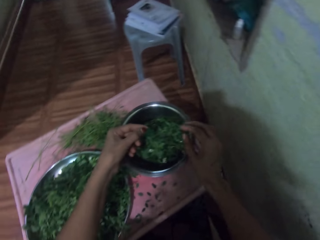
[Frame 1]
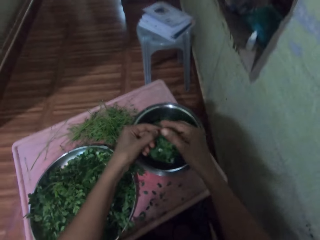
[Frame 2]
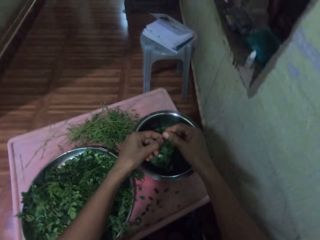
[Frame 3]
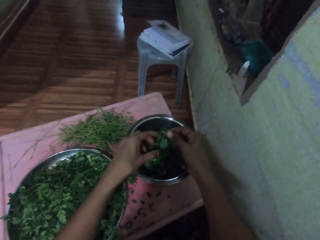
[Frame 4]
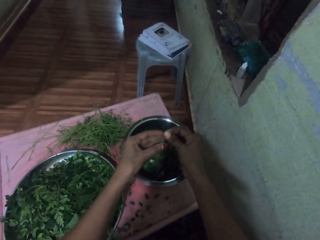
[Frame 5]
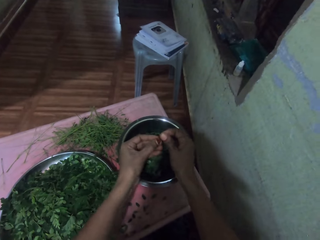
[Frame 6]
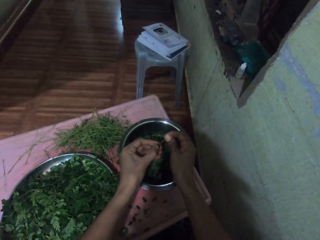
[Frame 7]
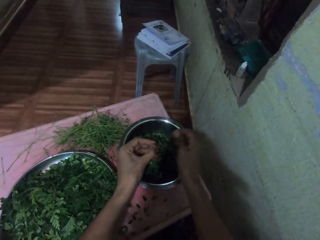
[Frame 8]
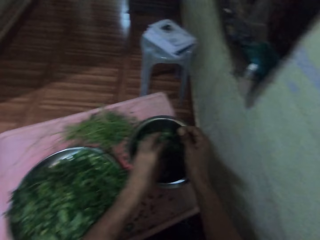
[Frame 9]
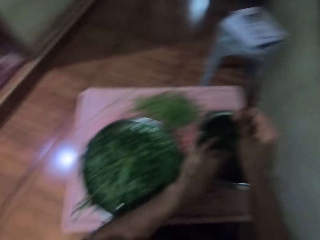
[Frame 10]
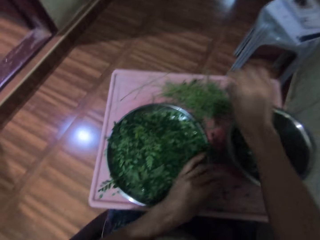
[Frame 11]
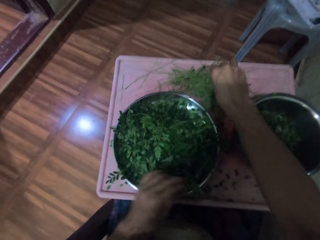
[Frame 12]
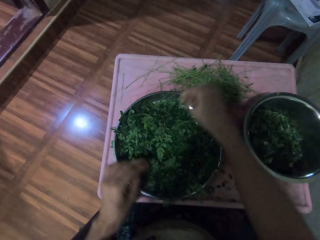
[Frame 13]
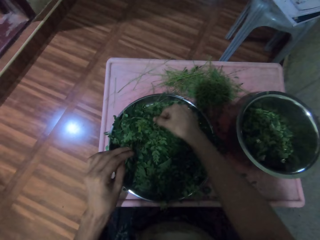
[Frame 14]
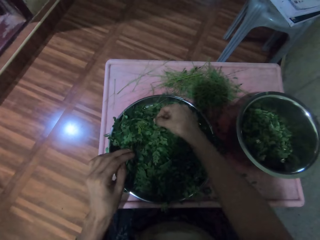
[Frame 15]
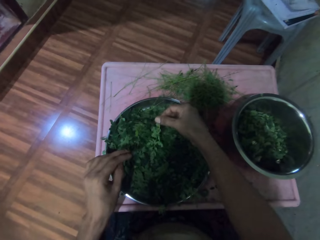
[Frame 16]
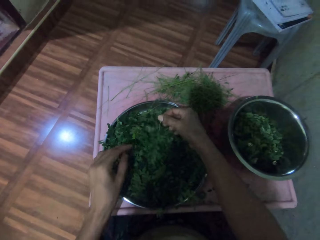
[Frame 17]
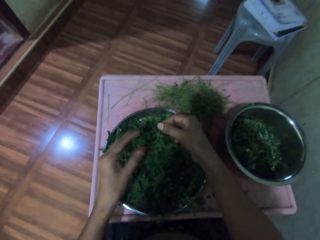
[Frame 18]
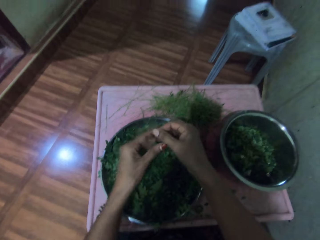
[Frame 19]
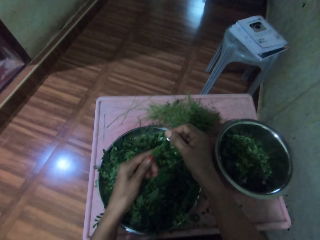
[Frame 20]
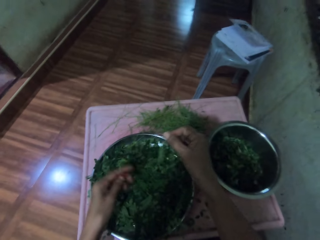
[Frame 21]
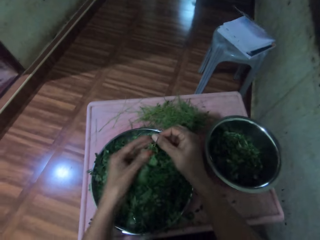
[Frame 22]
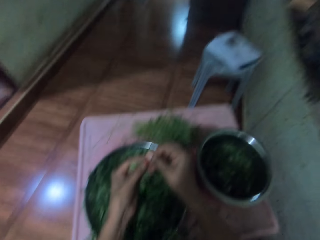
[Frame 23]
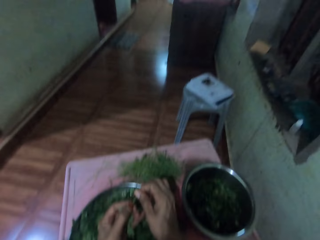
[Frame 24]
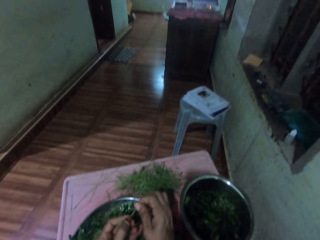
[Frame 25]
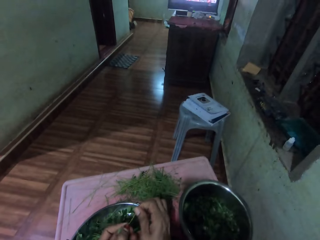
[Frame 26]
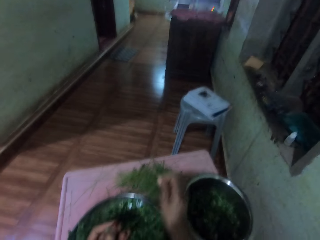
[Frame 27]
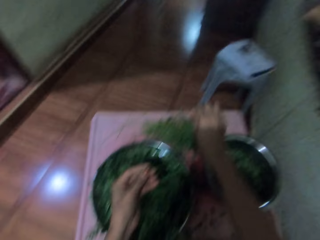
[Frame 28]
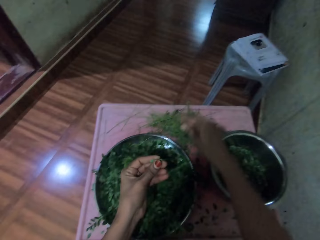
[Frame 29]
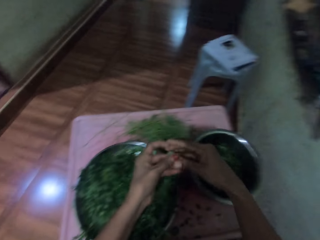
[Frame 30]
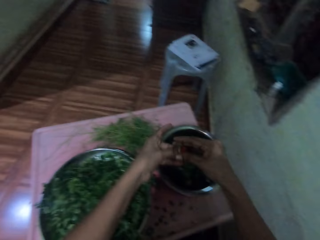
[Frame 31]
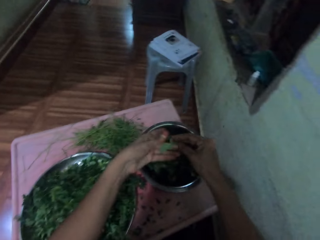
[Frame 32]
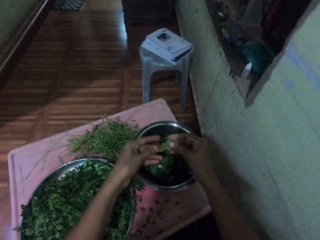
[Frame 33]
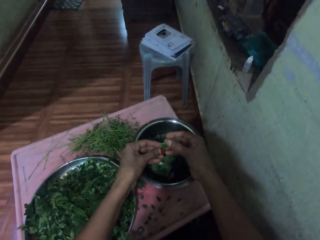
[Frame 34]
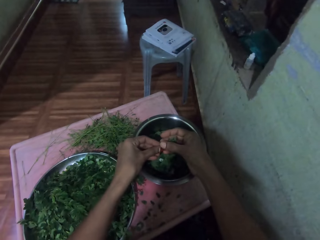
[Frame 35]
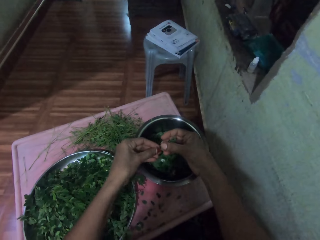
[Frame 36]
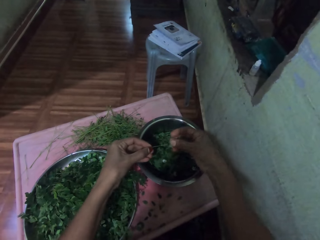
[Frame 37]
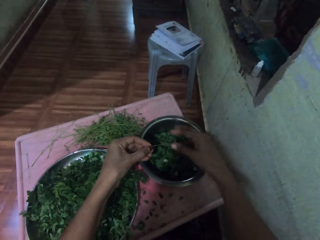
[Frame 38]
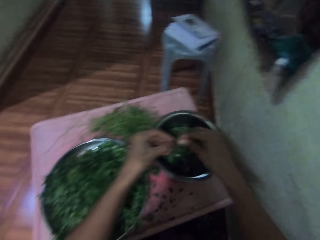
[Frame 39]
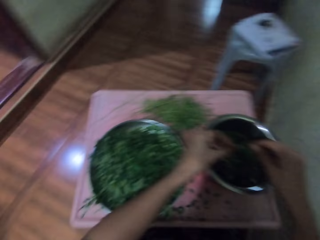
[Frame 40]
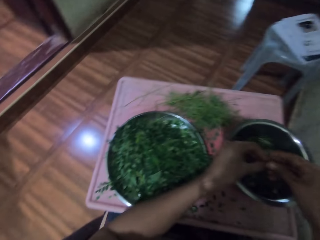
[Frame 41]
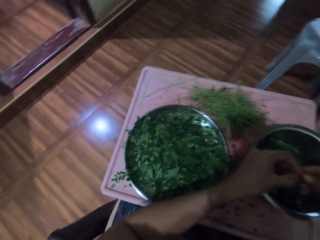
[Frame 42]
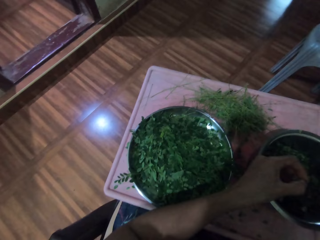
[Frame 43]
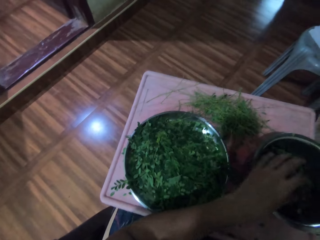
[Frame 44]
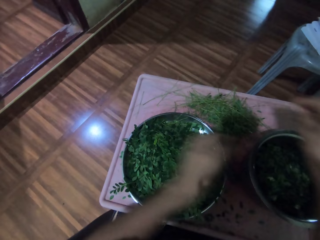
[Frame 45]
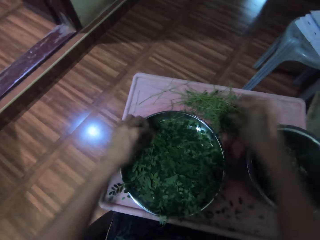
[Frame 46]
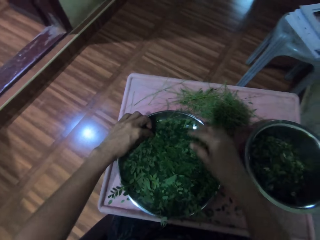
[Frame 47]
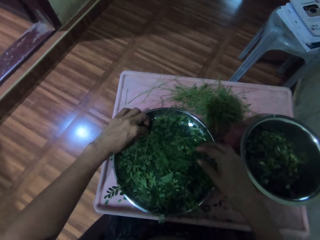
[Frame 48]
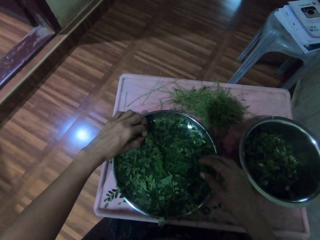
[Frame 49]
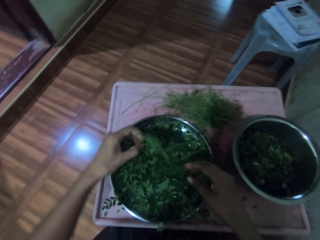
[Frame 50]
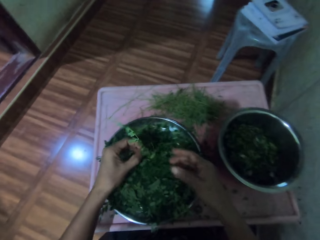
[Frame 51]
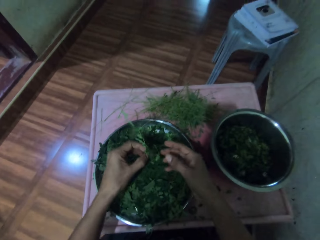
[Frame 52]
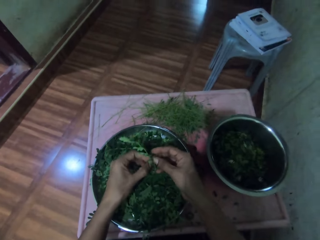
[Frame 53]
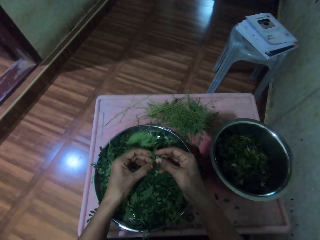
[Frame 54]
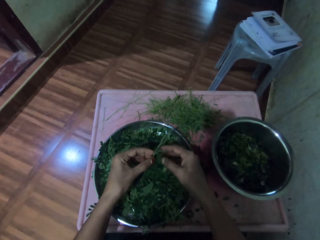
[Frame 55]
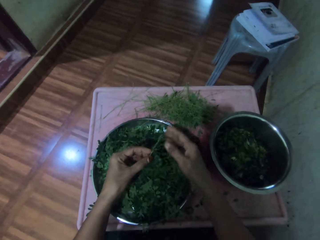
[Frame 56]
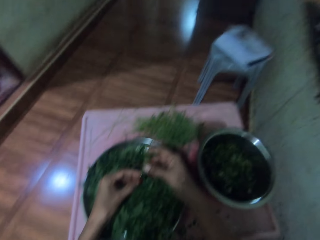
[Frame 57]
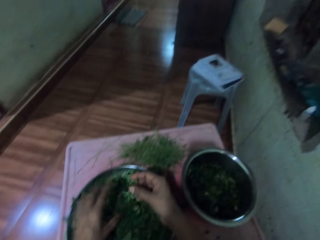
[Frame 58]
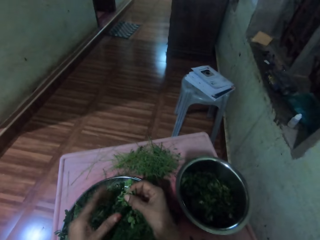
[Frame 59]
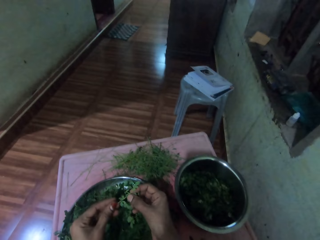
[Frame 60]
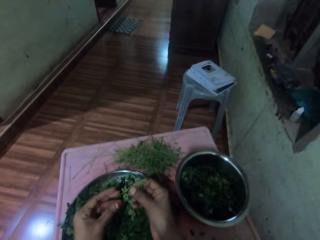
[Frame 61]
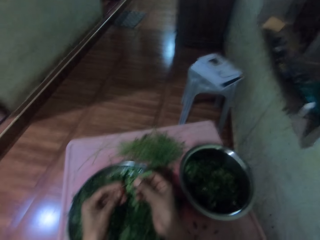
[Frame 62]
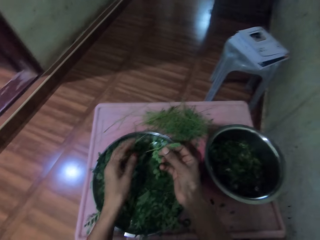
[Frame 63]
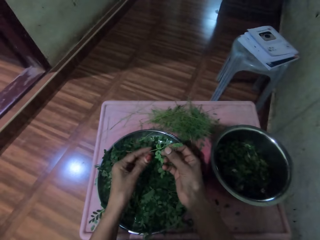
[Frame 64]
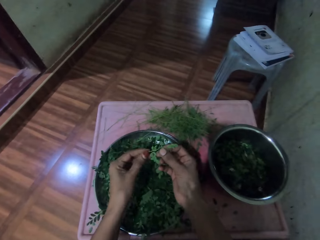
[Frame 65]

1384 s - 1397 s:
The camera wearer plucks the vegetable leaves from a stalk with her hands. She puts vegetable leaves in a tray. She throws the stalk of the vegetable on the table. She takes vegetable leaves in the tray. She plucks the vegetable leaves from the stalk with her hands. She throws the stalk of the vegetable on the table. She removes leaves from the stalk. She puts vegetable leaves in the tray. She looks around. She puts the vegetable in the cooking pot. She picks a vegetable in the tray with her left hand. She removes leaves from the stalk.

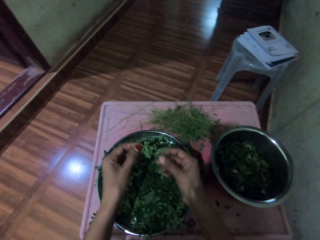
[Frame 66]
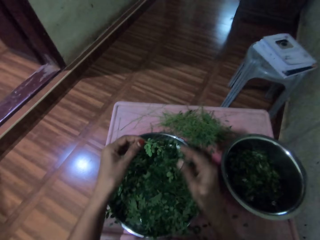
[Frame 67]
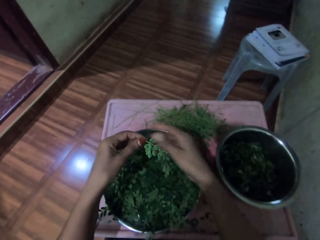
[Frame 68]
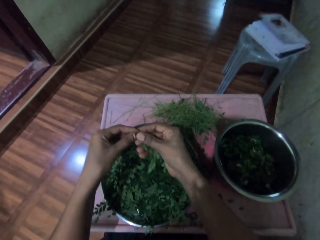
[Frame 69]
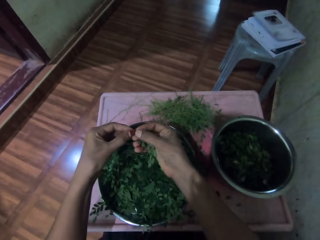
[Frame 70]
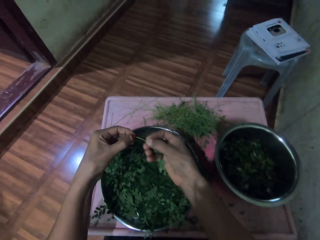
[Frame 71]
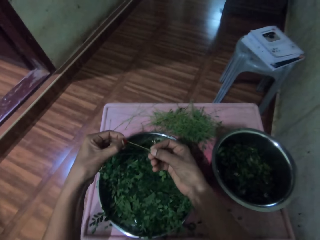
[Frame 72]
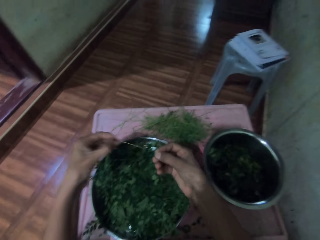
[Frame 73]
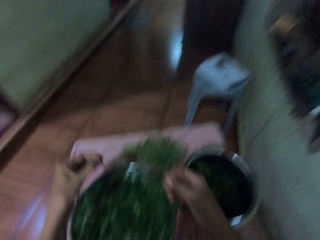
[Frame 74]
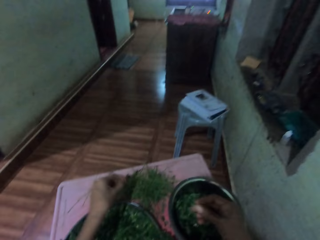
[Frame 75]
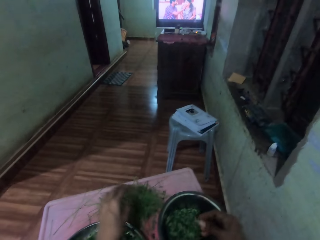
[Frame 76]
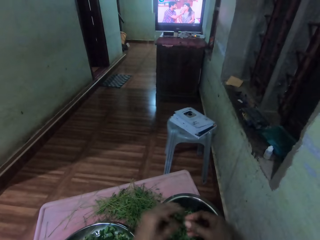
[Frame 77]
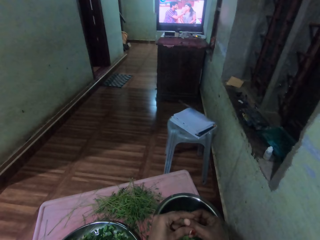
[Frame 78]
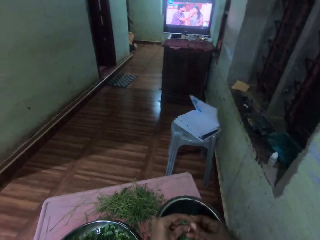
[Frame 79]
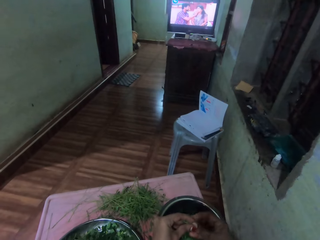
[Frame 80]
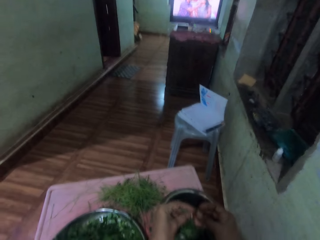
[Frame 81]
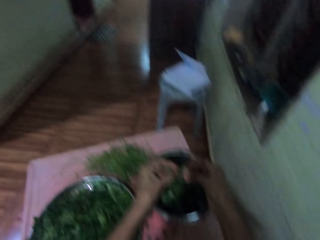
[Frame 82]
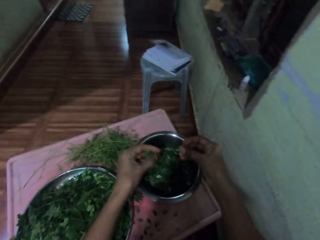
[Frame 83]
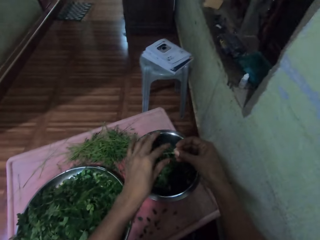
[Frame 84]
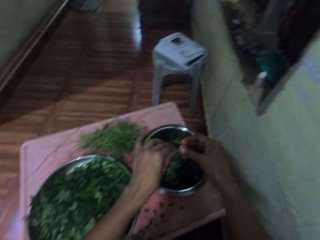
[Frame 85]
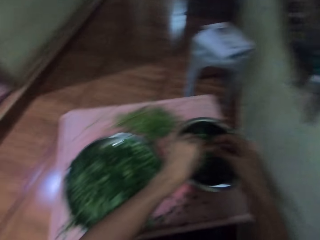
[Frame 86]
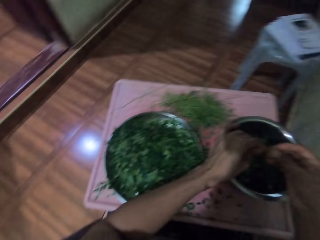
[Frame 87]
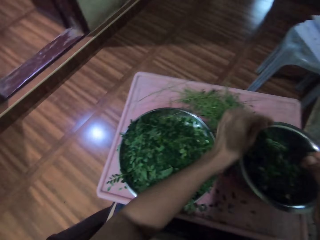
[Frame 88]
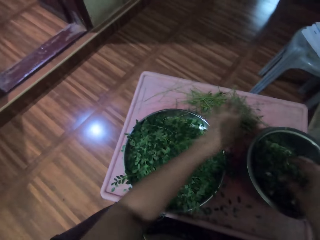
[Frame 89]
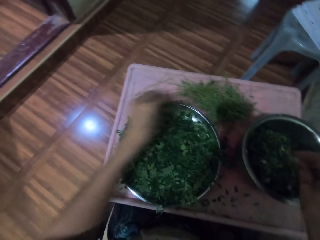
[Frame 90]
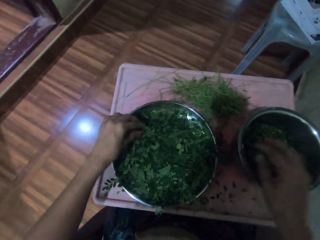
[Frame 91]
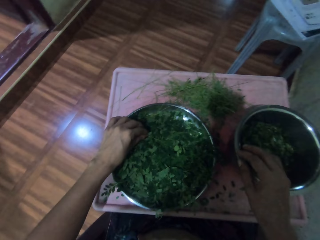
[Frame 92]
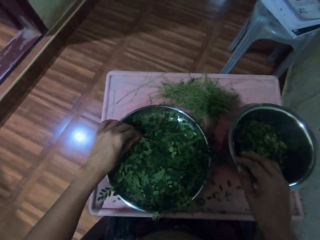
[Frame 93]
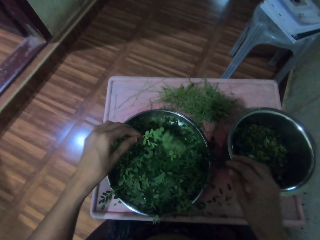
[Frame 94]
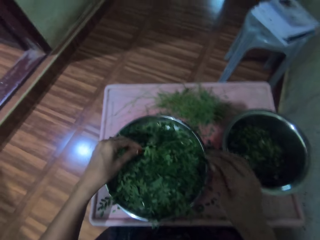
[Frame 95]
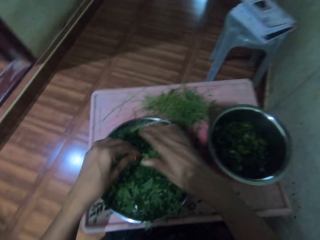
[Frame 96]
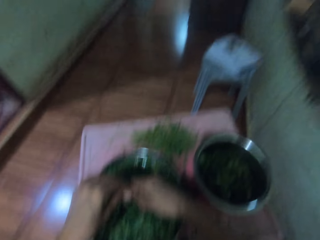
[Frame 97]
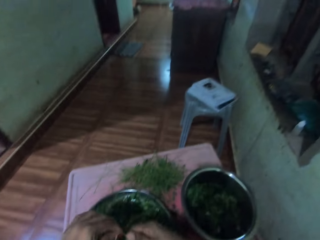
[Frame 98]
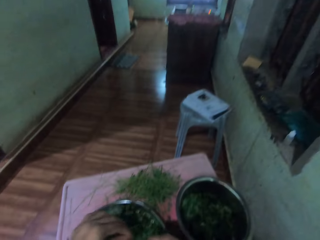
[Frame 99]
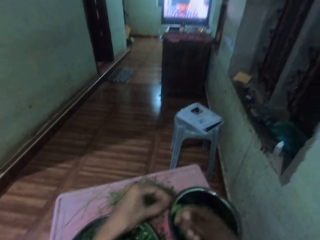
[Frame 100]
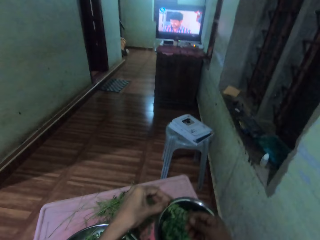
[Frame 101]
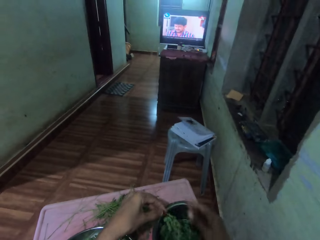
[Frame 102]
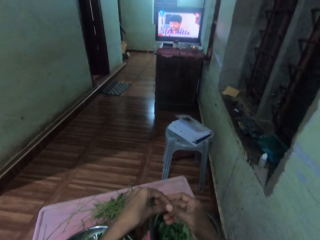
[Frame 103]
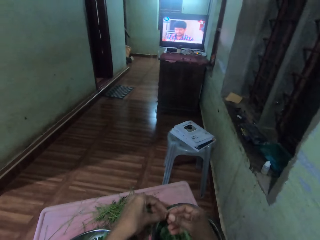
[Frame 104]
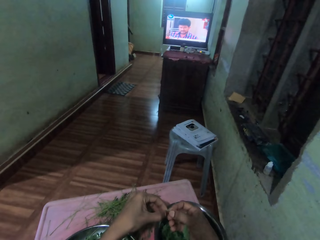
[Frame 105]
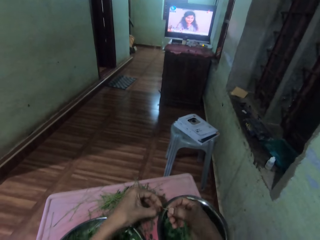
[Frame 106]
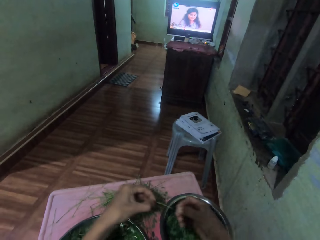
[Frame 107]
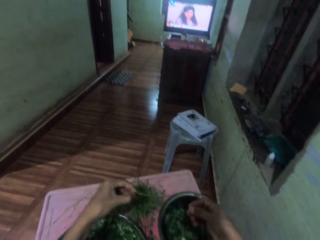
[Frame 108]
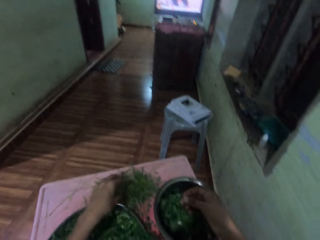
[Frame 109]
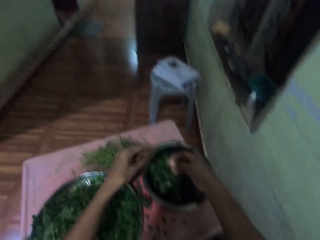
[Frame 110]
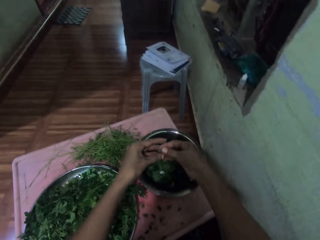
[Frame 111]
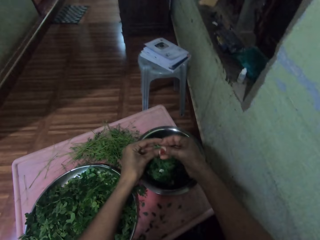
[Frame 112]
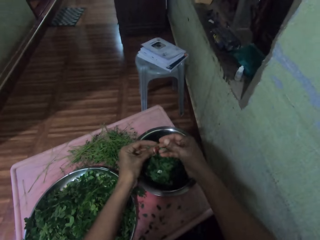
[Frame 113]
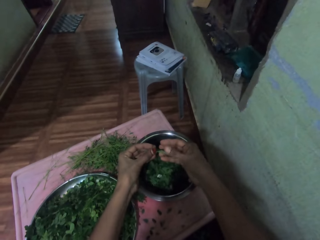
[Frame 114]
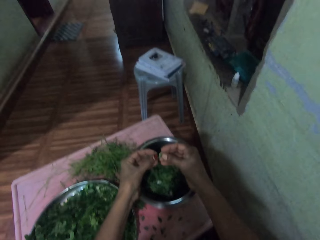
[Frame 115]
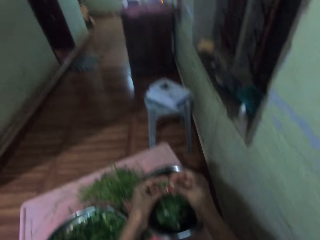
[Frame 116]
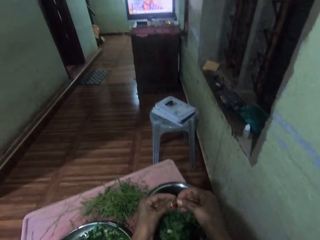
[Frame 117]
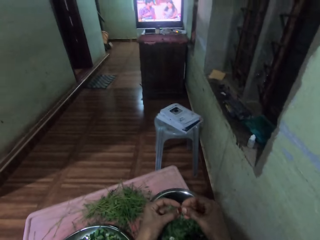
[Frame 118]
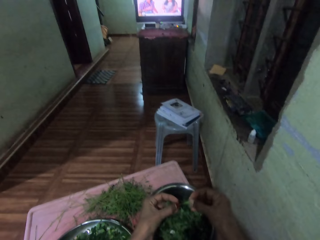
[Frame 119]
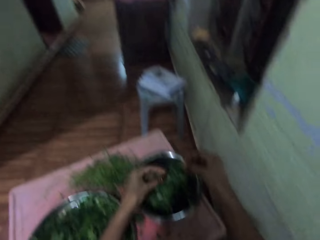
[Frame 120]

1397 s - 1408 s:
The camera wearer plucks the vegetable leaves with her hands. She throws a stalk of the vegetable on the table. She plucks the vegetable leaves from the branch. She throws the stalk of the vegetable on the table. She puts vegetable leaves in a tray. She picks a vegetable from the tray. She plucks the vegetable leaves from the stalk with her hands. She throws the stalk of the vegetable on the table.
